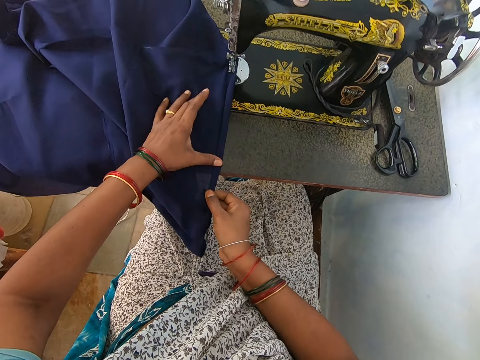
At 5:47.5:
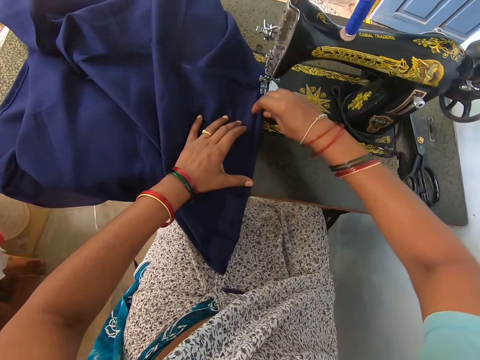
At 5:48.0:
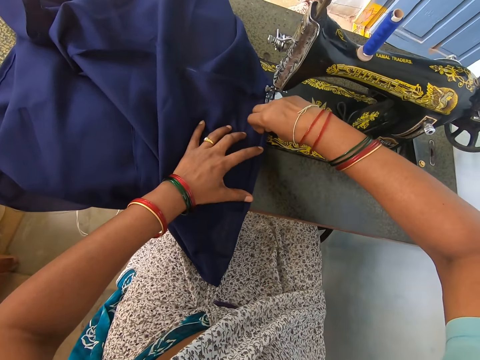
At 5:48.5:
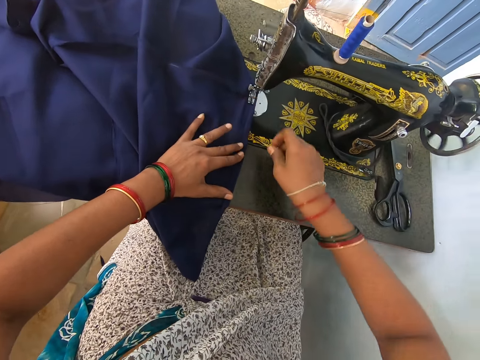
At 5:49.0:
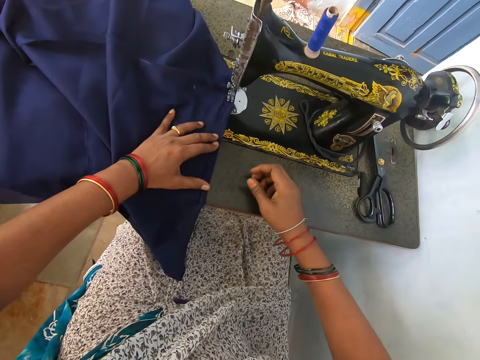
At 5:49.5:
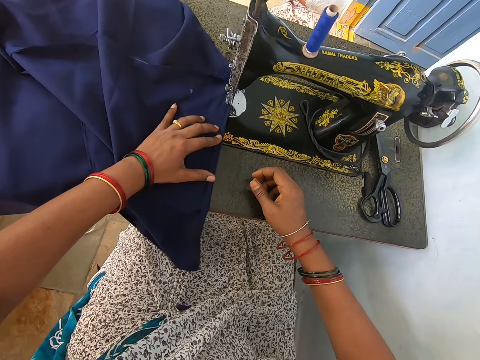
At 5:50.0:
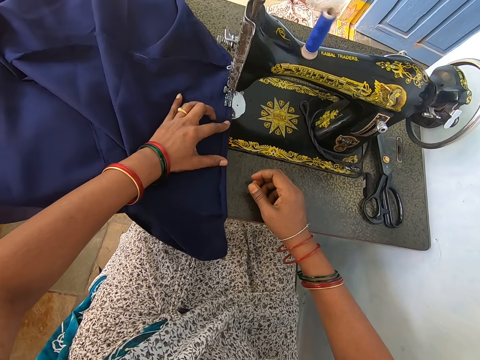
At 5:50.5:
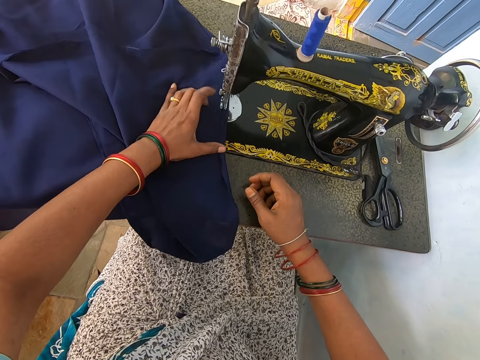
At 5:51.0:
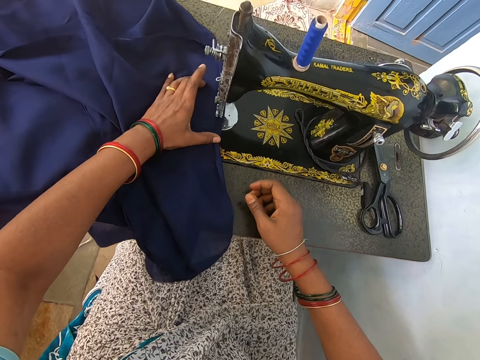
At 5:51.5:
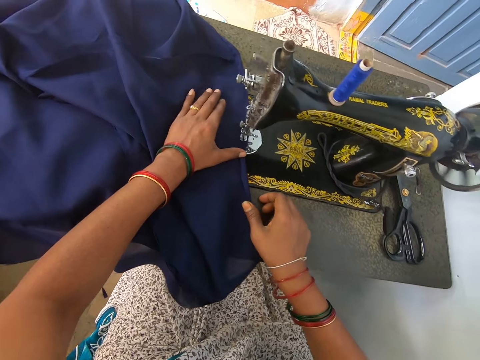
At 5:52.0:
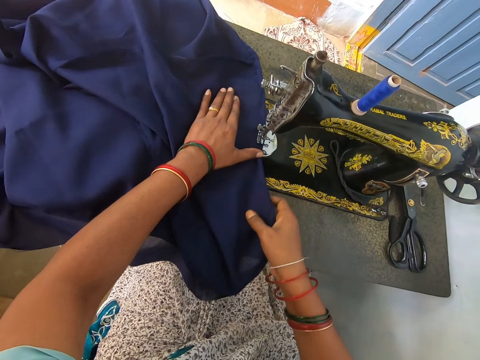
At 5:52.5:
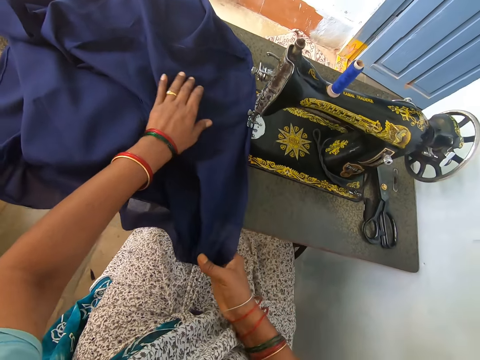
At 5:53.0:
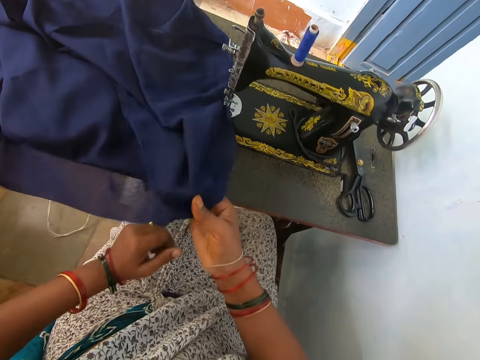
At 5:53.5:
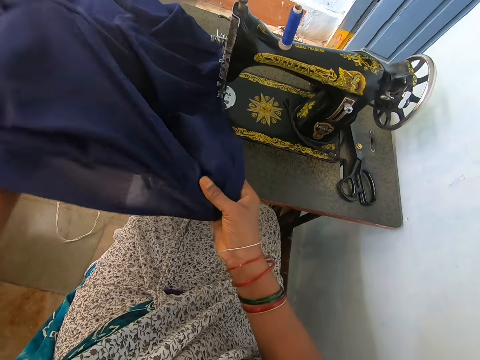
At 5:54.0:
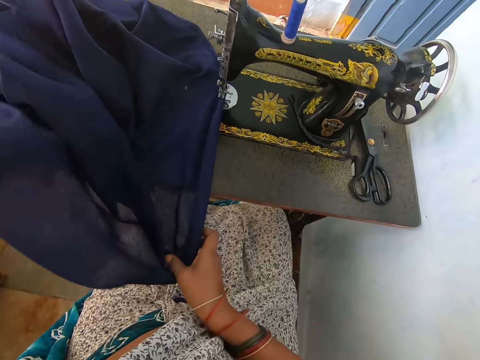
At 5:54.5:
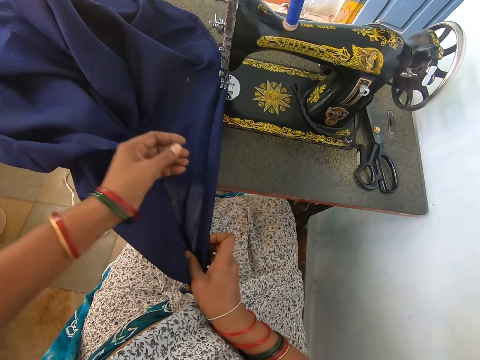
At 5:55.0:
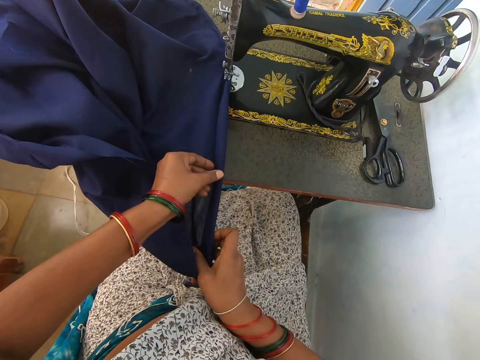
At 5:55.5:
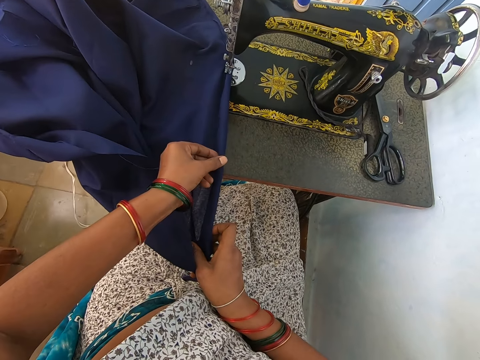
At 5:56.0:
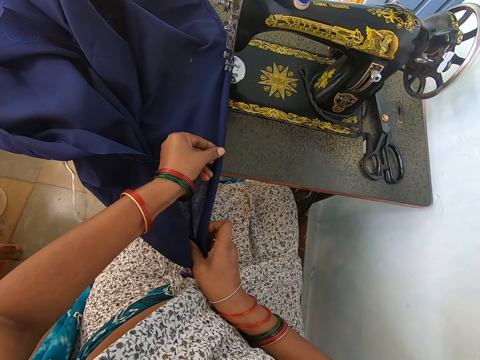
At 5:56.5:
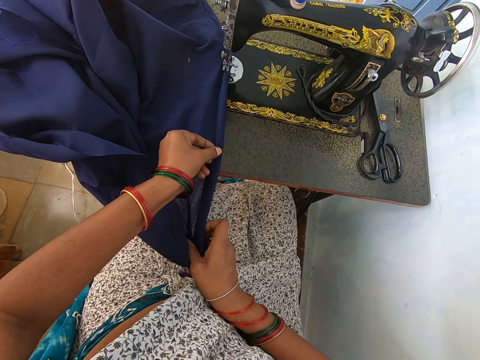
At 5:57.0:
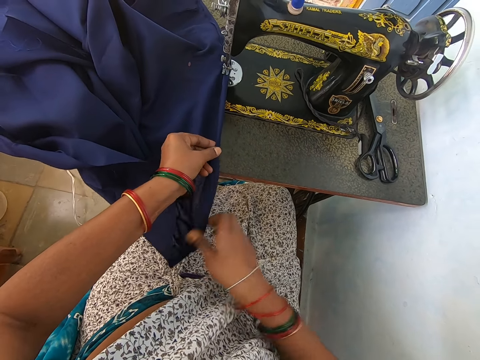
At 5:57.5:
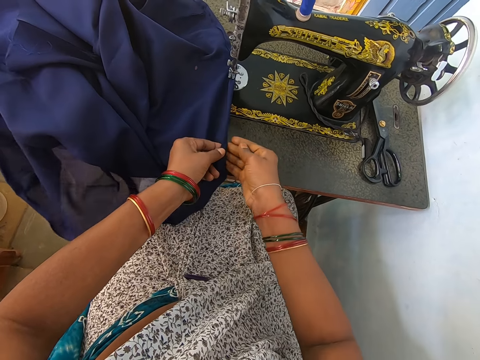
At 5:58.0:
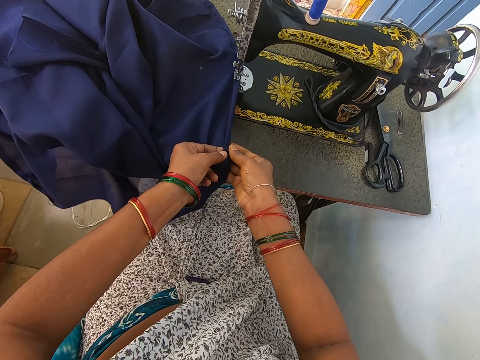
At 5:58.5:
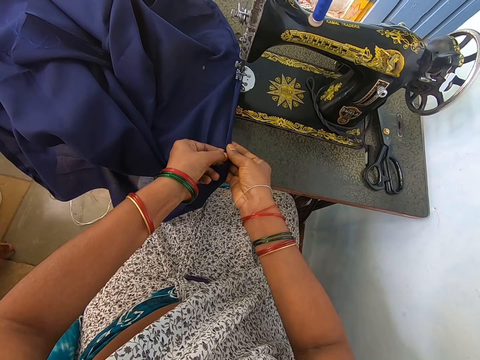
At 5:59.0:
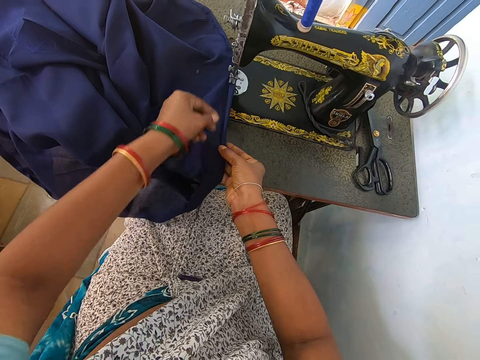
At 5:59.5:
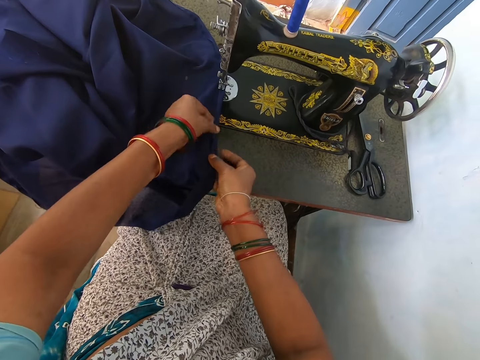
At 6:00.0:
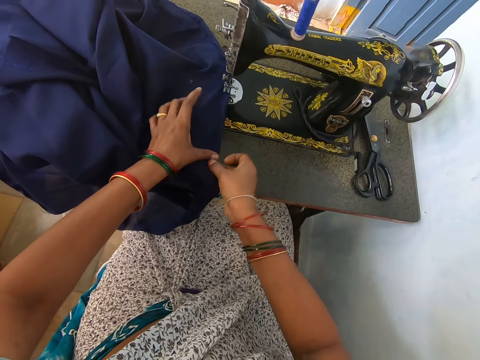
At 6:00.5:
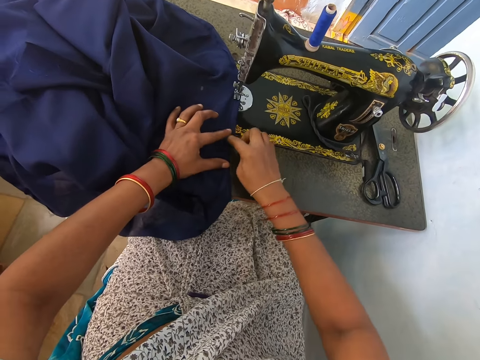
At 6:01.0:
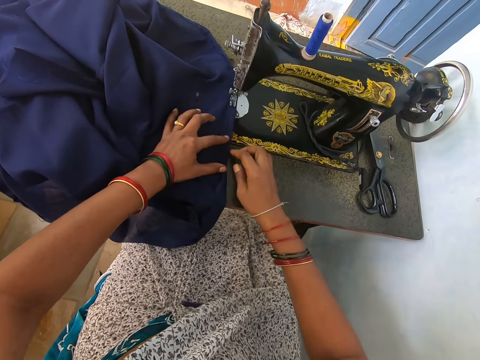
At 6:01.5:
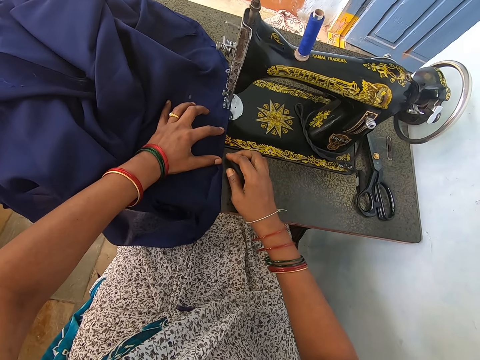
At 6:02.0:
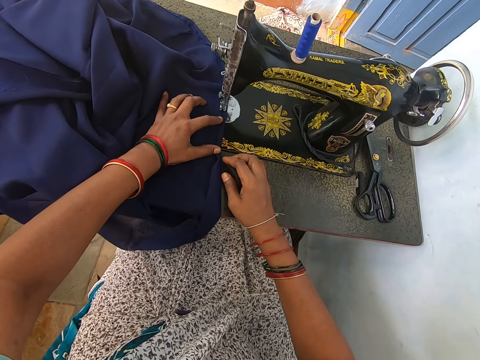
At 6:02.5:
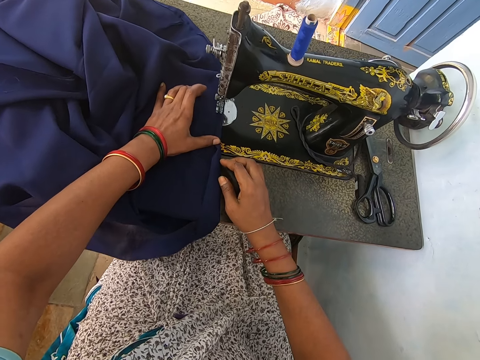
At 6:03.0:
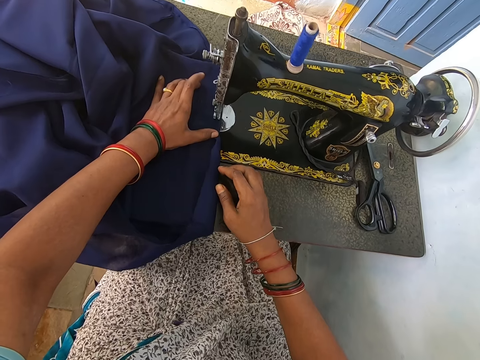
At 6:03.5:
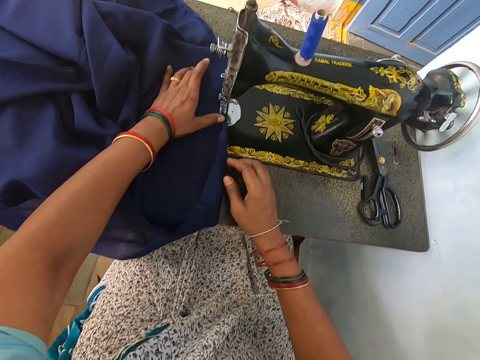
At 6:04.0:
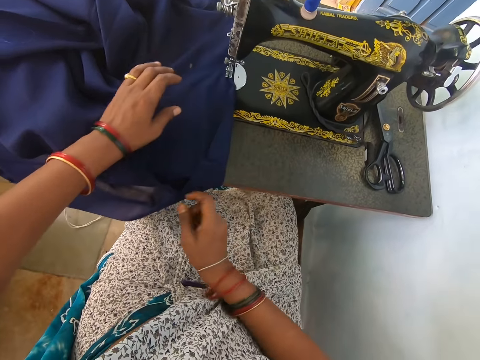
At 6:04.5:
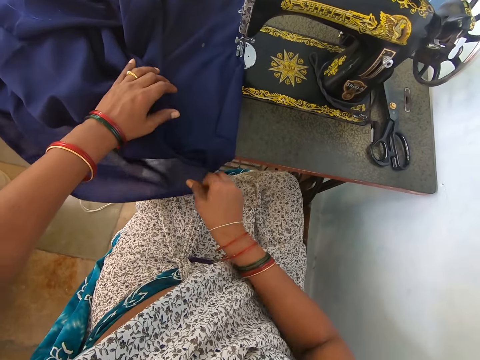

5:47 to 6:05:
The camera wearer sews a piece of cloth with a sewing machine. They adjust the piece of cloth on the sewing machine table. They align the cloth edge and fold the piece of cloth. They sew the piece of cloth with the sewing machine.

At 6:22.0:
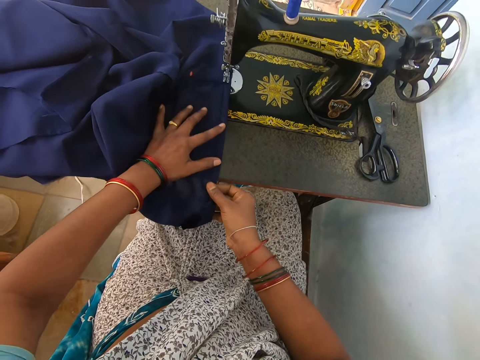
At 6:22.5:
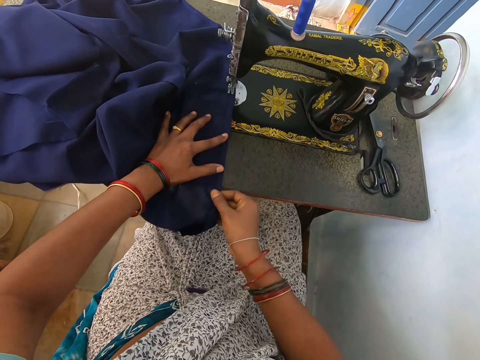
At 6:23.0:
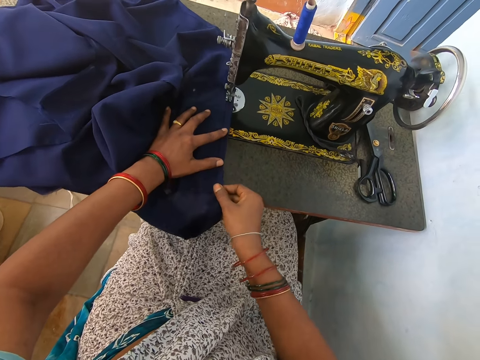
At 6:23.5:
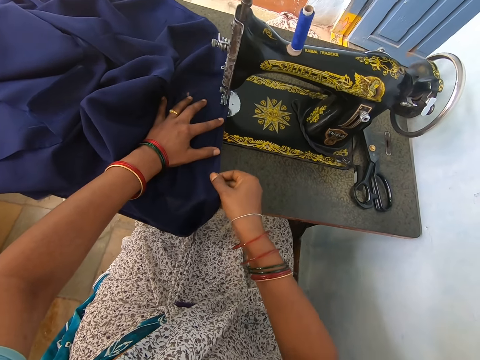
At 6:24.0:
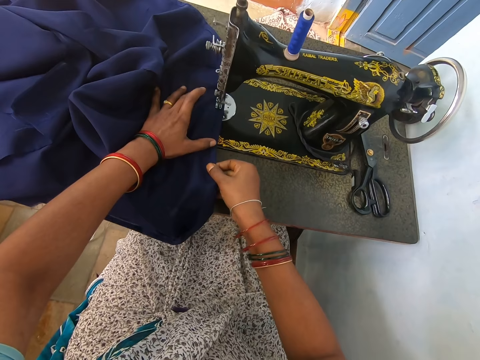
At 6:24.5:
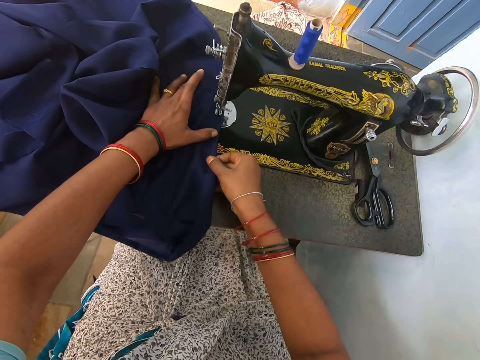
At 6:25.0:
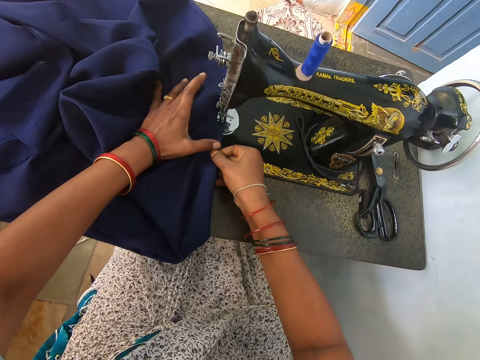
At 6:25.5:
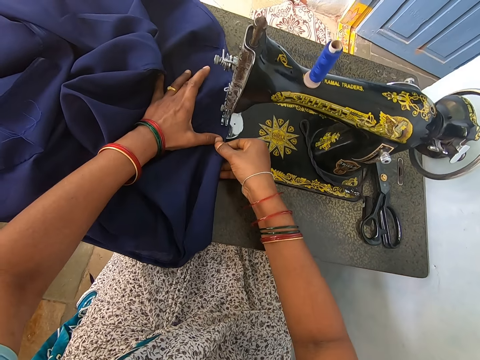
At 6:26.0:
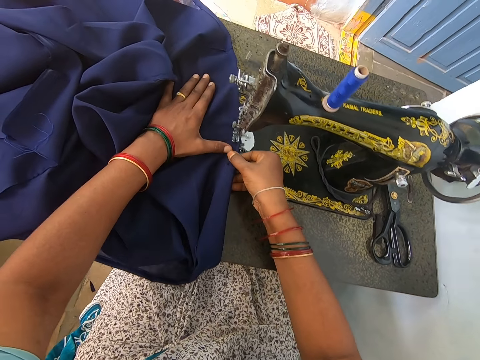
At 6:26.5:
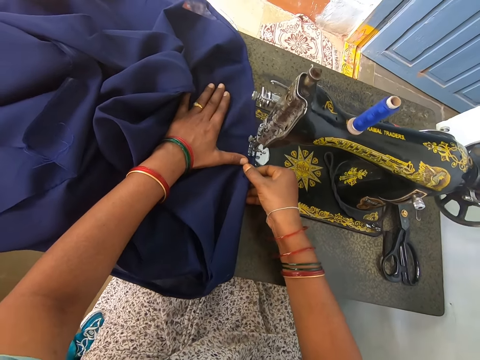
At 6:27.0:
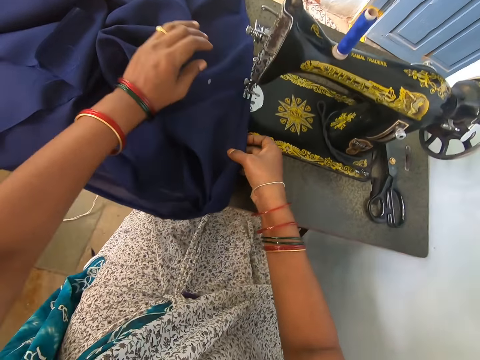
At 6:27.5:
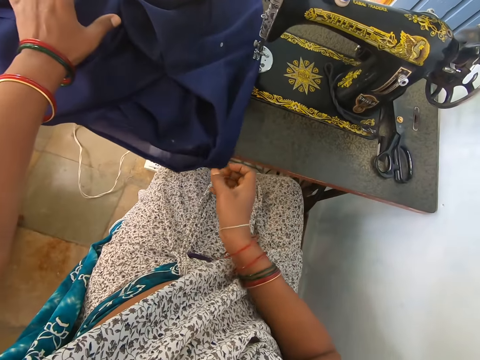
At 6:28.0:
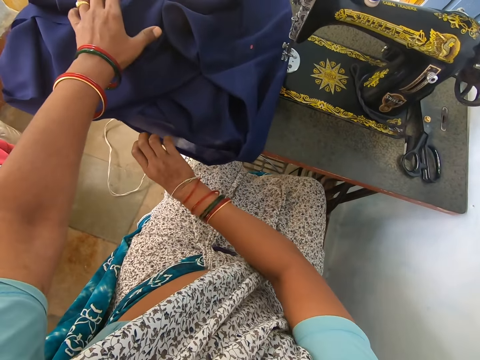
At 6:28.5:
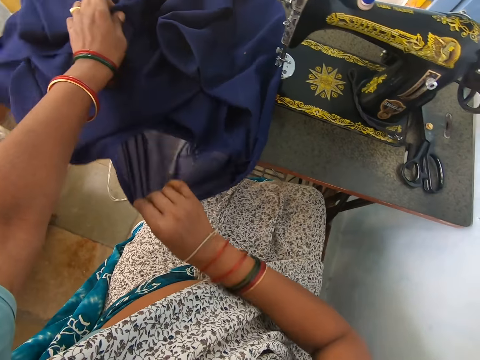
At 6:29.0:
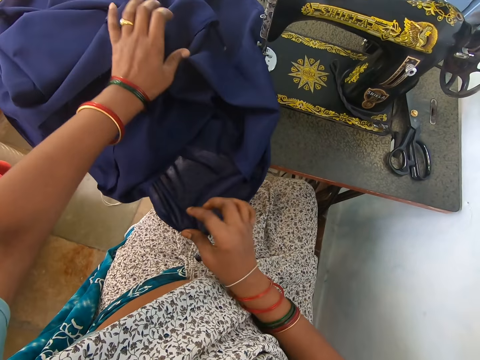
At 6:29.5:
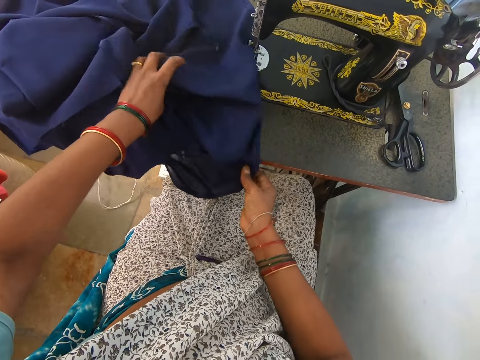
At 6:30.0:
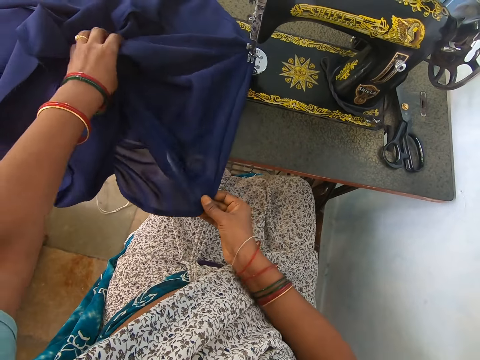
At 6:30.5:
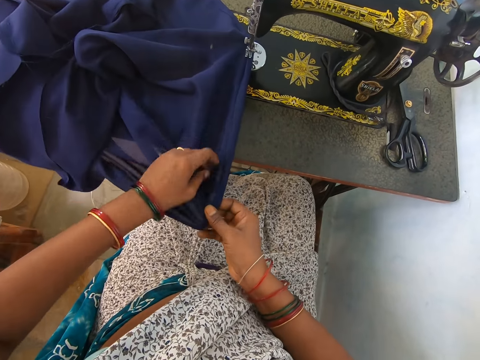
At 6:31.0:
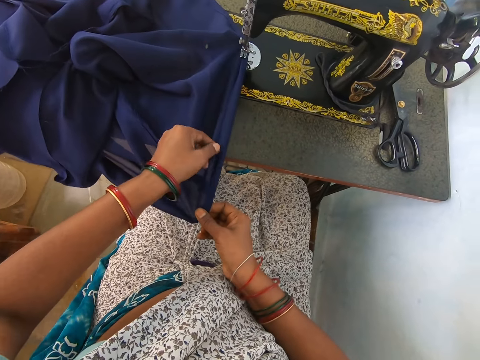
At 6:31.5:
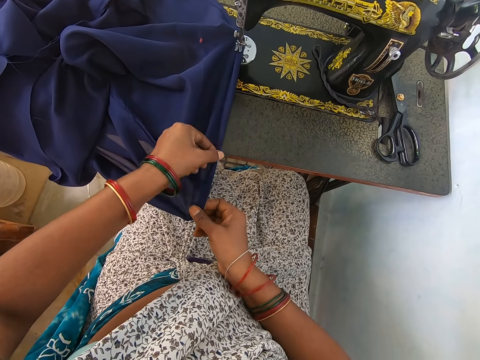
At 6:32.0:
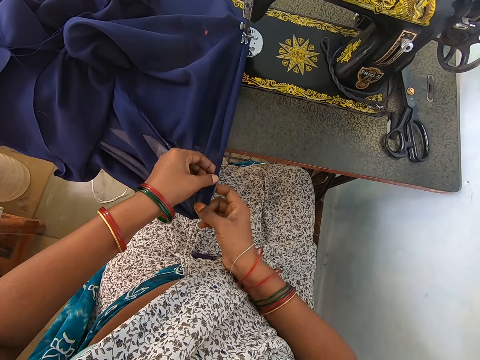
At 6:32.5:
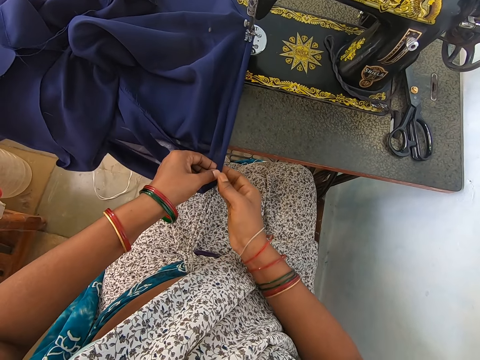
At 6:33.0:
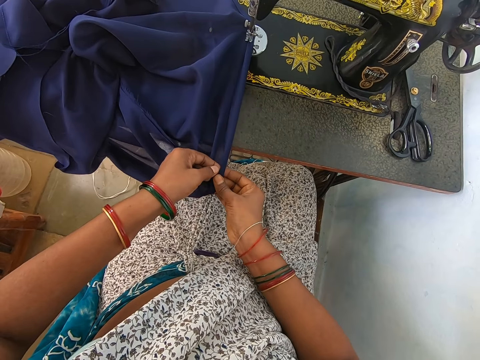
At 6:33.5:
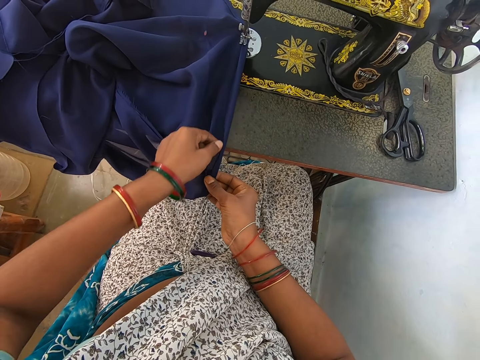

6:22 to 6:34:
The camera wearer sews a piece of cloth with a sewing machine. They adjust the piece of cloth on the sewing machine table. They align the cloth edges and fold the piece of cloth.
